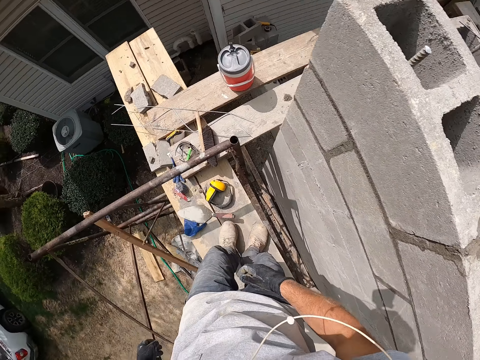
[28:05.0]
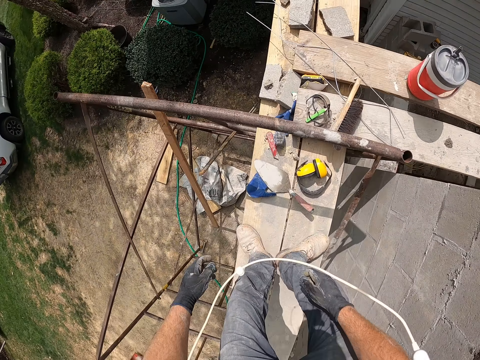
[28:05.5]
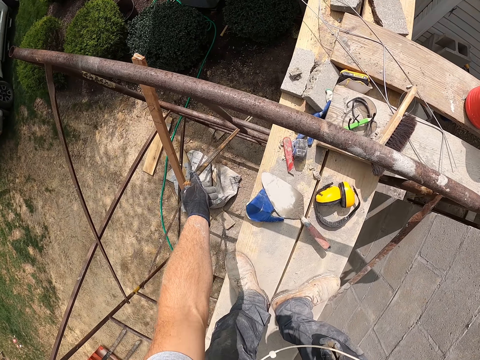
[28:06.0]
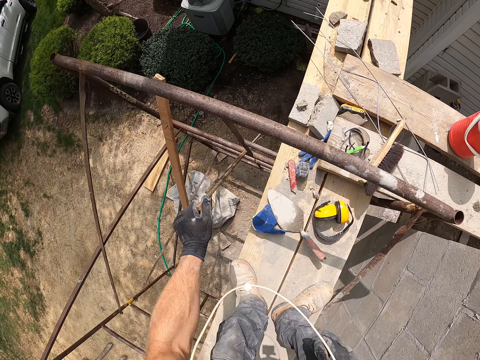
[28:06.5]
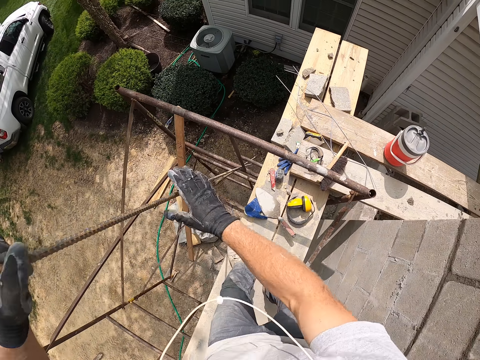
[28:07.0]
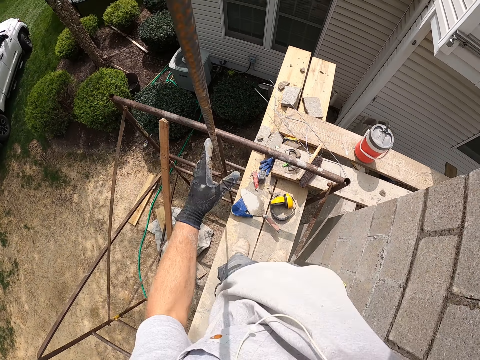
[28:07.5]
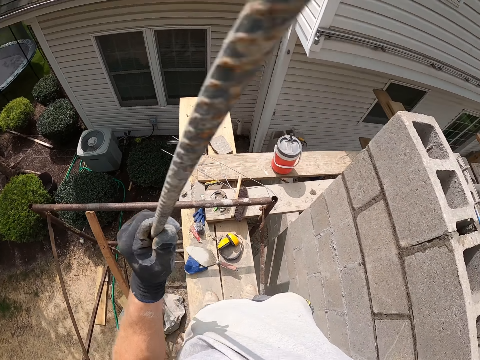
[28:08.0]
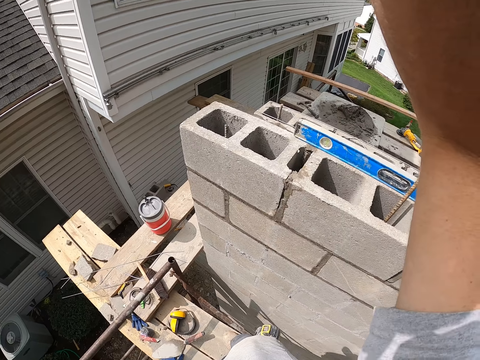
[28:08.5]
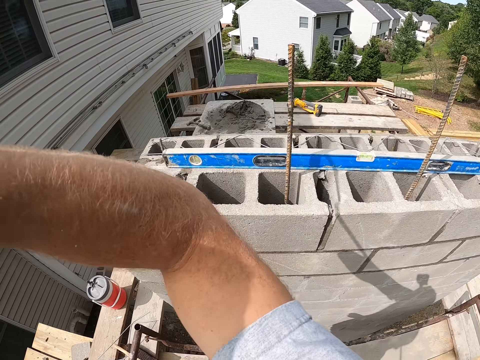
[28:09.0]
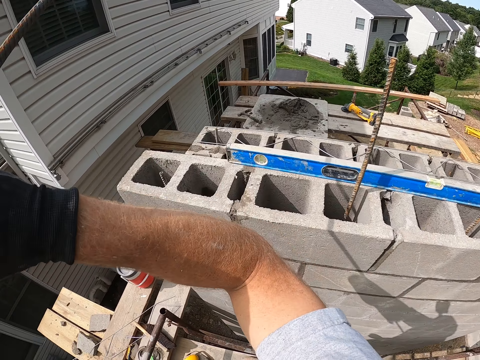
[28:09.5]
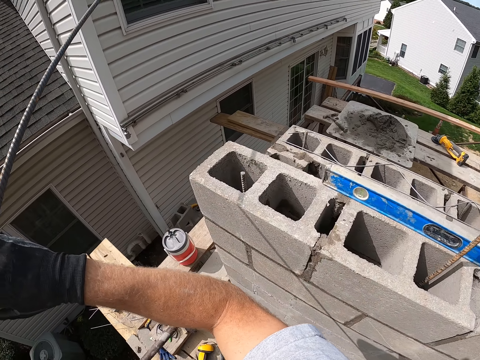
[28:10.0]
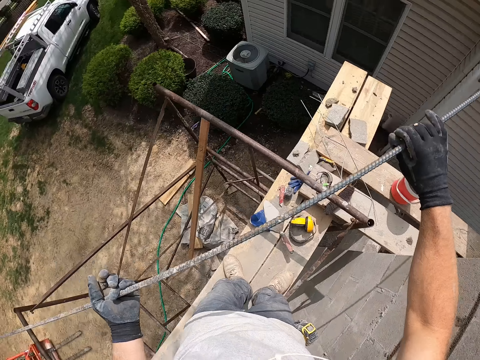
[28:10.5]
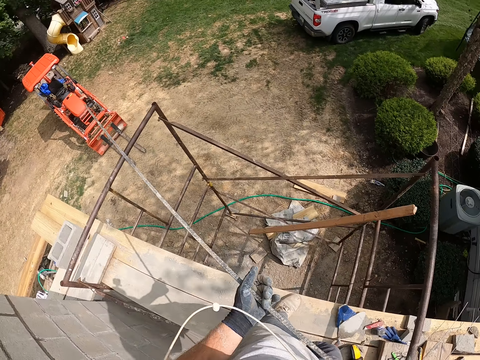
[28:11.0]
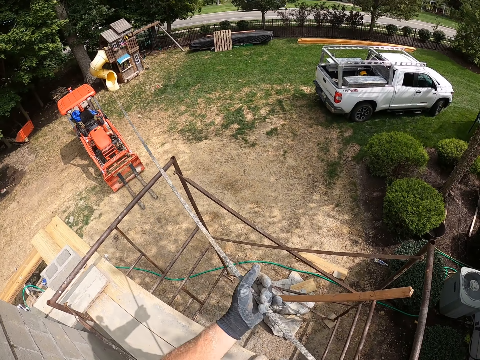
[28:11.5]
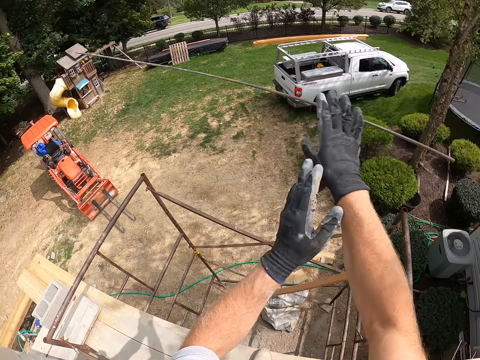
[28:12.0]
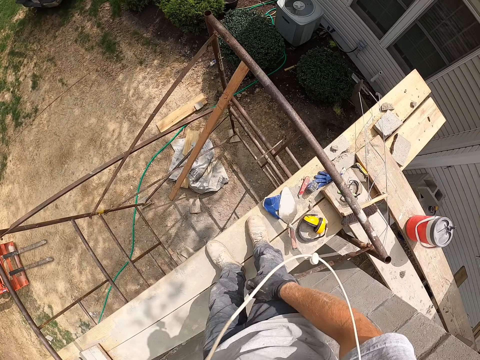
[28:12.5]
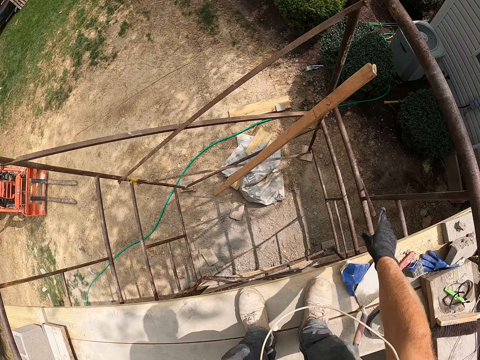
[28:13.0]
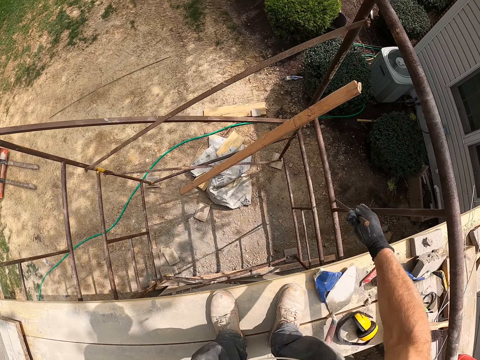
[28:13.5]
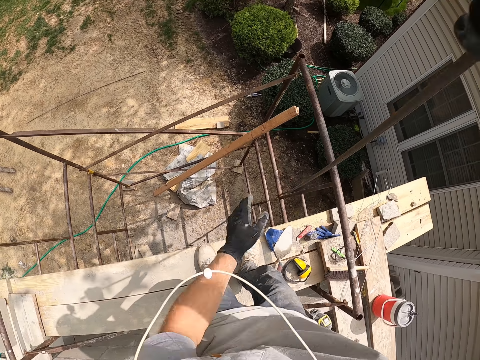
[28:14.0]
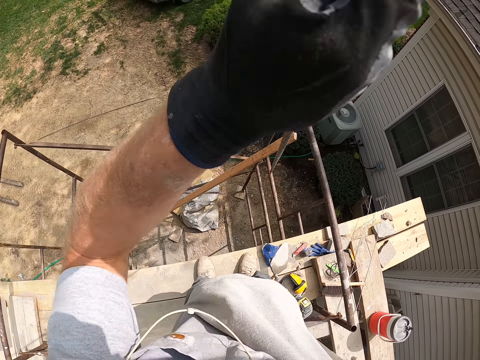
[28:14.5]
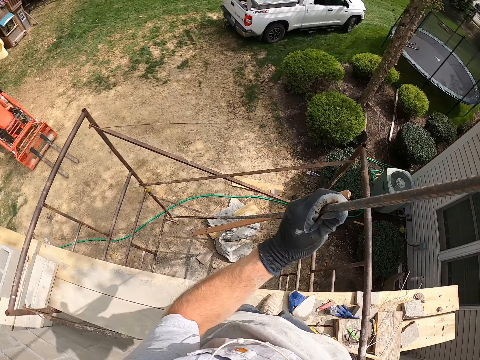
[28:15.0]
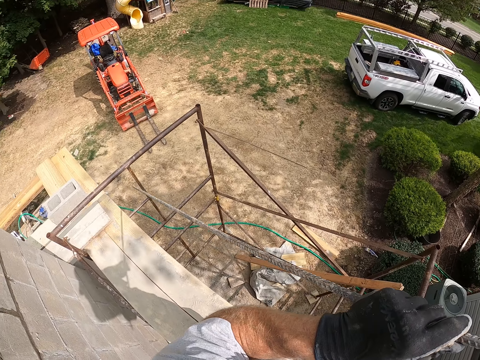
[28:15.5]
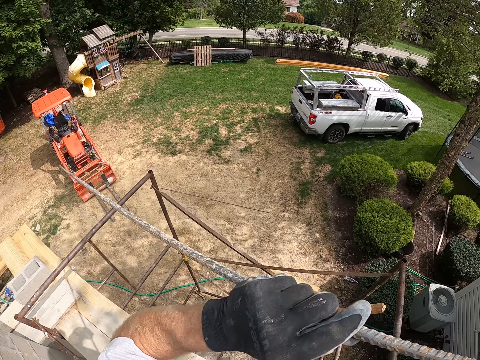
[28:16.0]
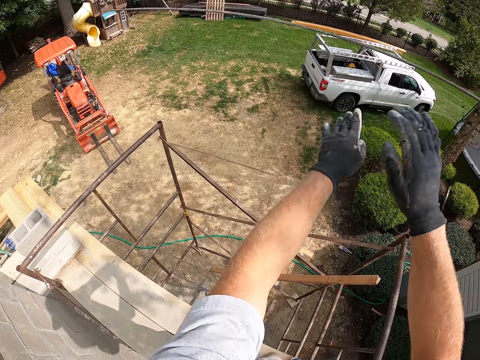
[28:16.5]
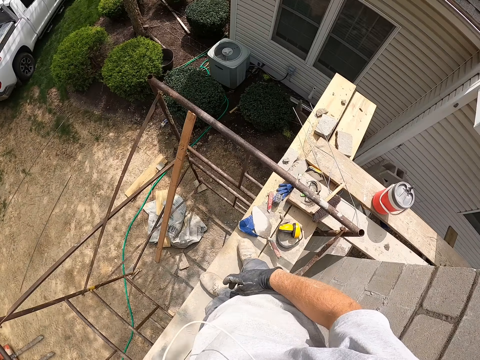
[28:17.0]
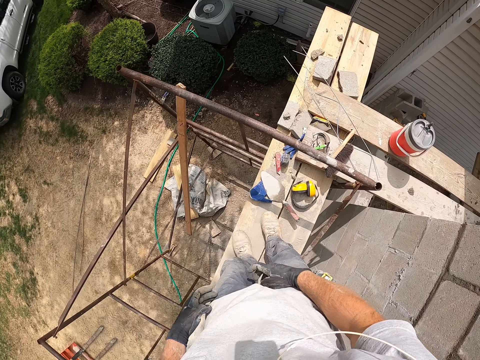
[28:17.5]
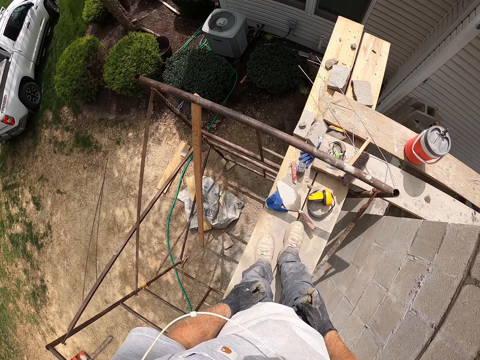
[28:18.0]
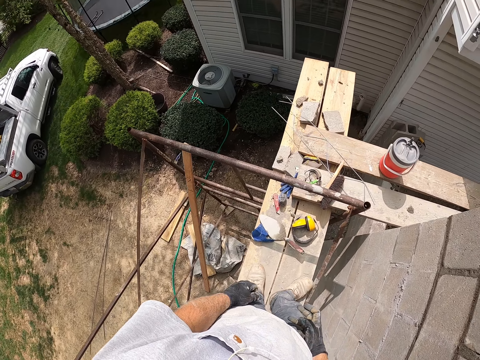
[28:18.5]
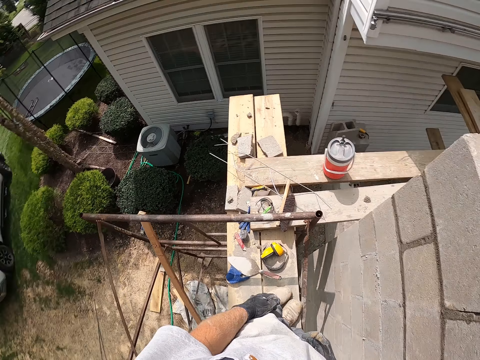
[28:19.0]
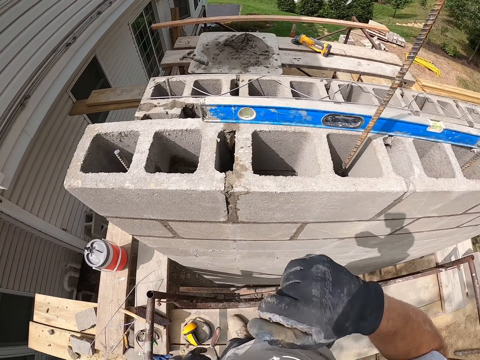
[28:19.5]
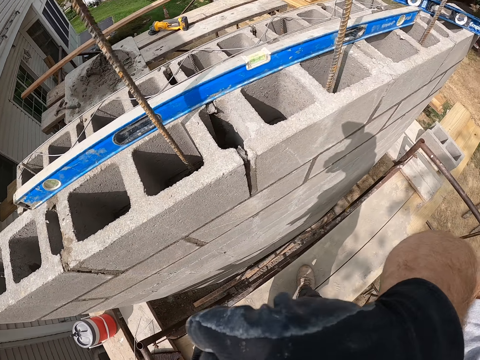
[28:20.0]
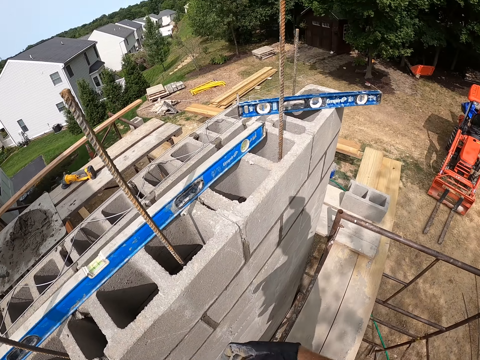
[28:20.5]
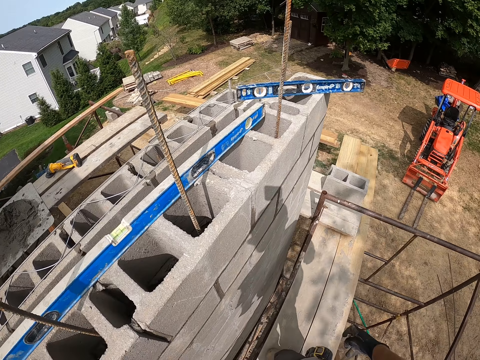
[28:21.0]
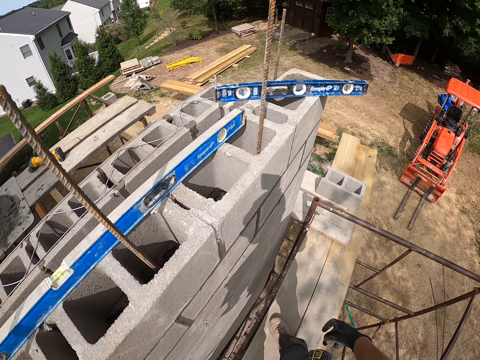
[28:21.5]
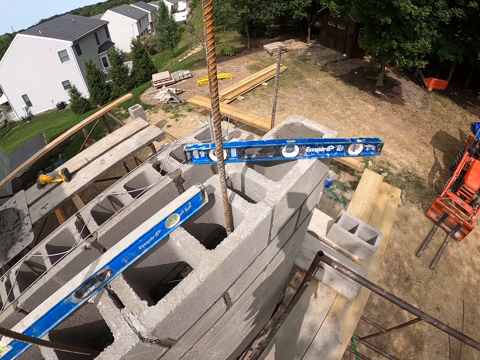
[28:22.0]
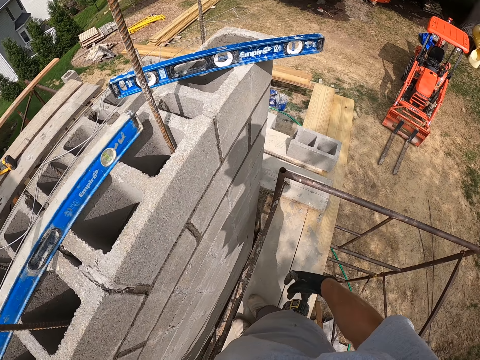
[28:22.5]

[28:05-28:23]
The camera wearer picks up an iron rod with his hands. He throws the iron rod down on the ground. He picks up the iron rod with his hands again. He throws the iron rod down on the ground again. He walks around on the wooden plank and touches his face.

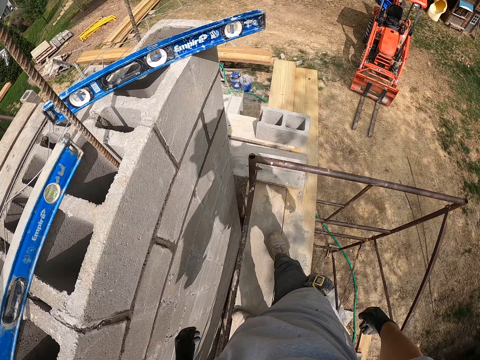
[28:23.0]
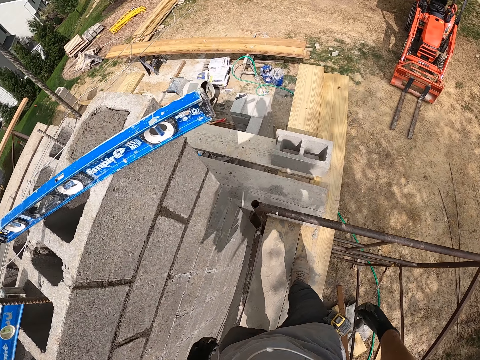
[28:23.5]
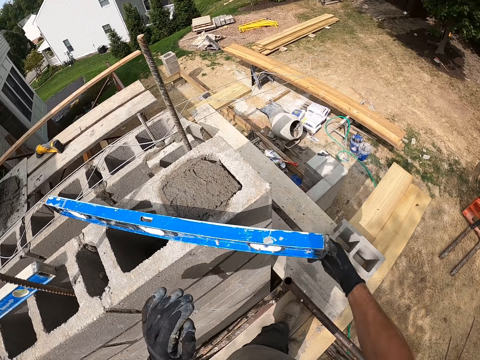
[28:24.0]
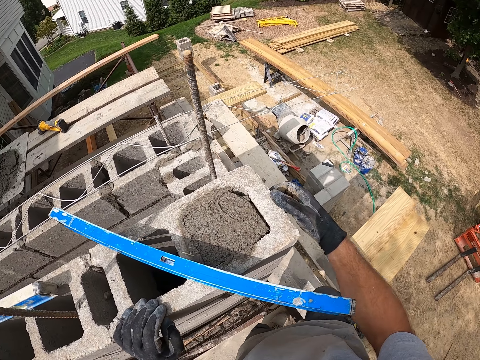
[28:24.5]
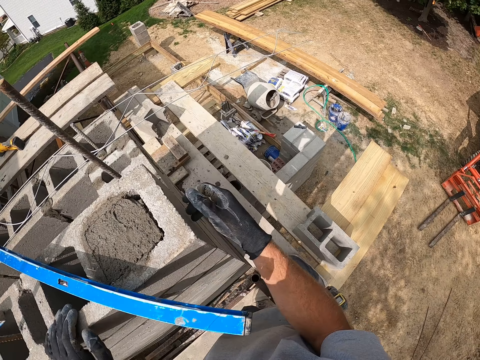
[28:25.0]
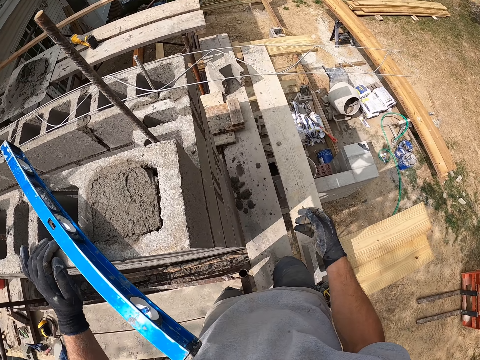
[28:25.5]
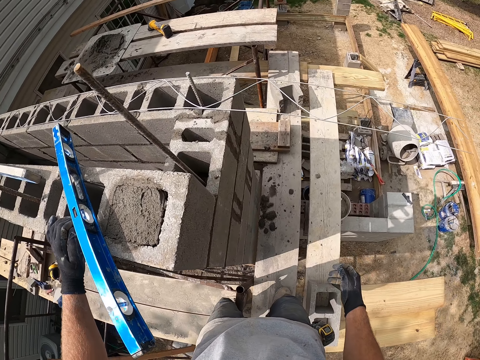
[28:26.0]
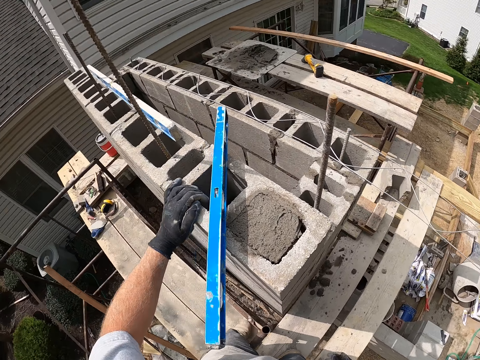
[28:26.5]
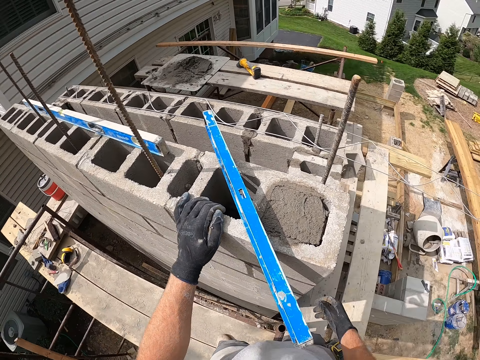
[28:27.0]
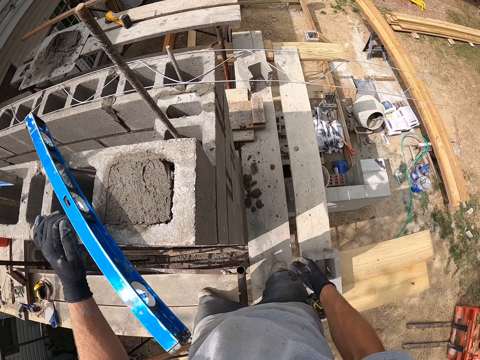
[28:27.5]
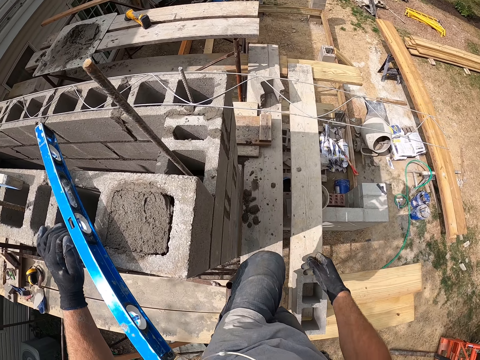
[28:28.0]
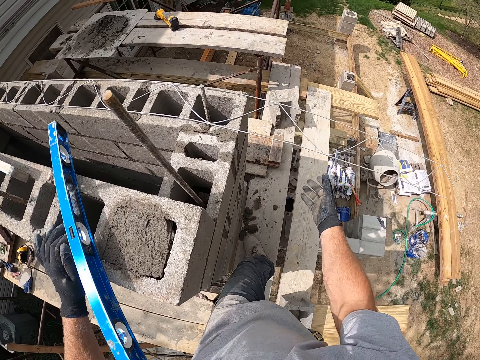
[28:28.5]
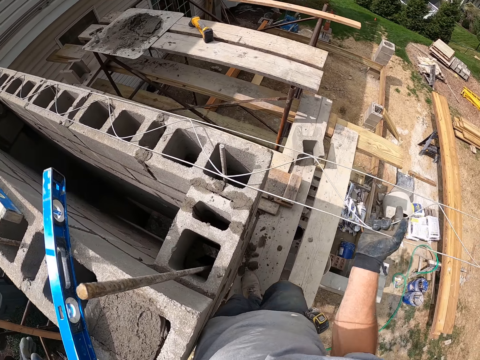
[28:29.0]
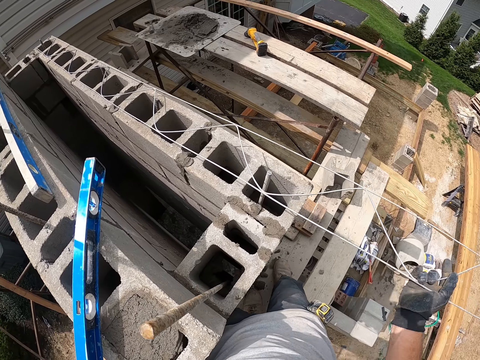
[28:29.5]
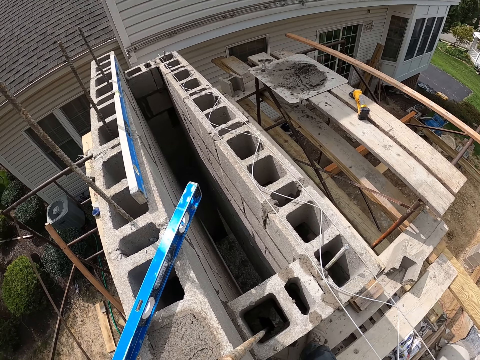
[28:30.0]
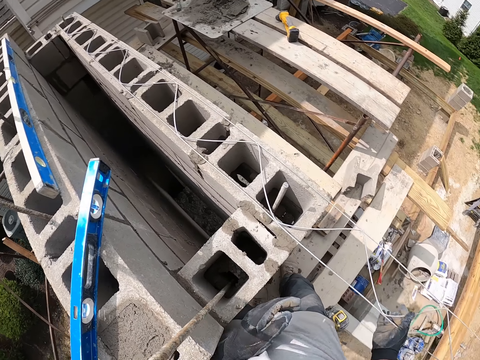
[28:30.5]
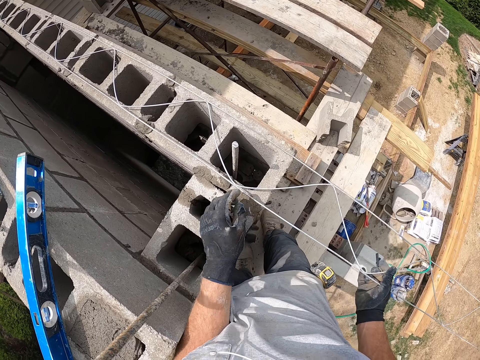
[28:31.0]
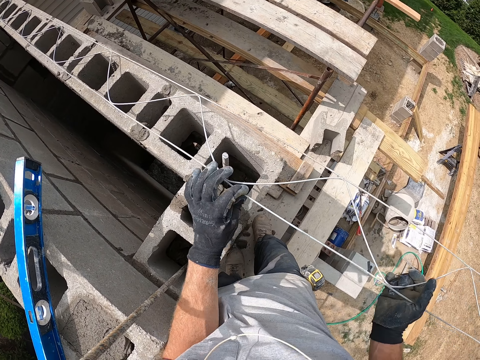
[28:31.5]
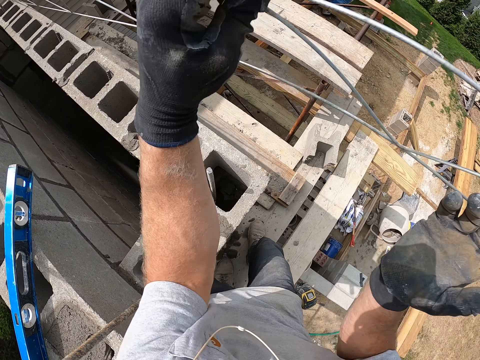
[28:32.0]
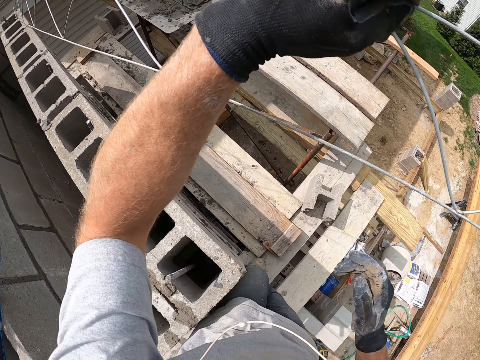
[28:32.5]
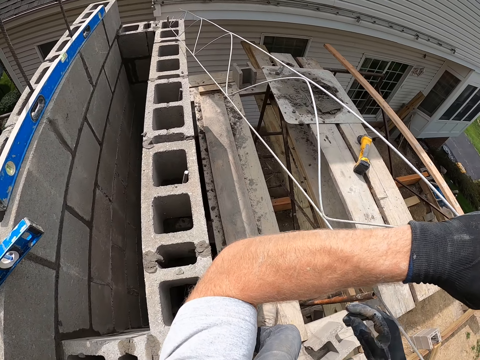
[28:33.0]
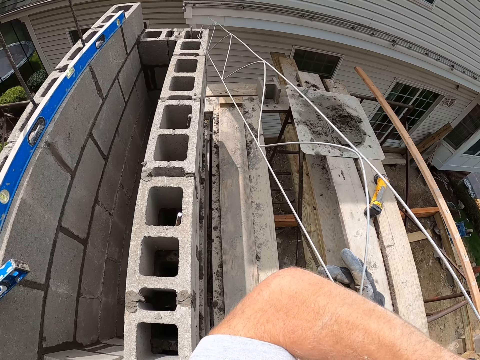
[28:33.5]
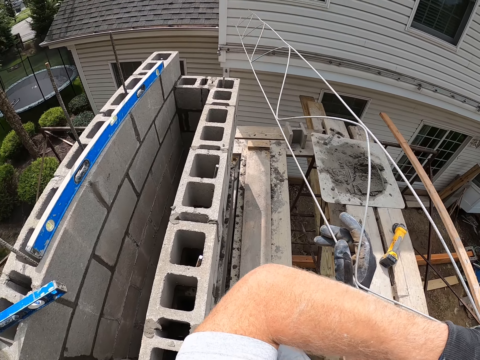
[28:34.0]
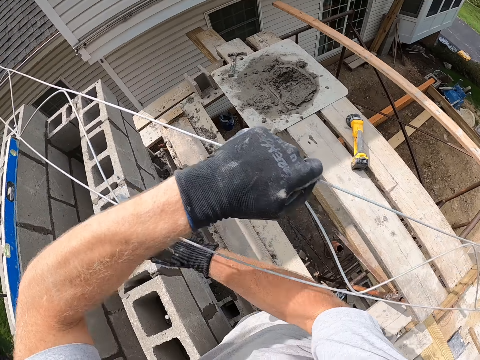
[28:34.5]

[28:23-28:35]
The camera wearer walks on the building. They move an iron frame on the concrete block. They lift up the wire.
